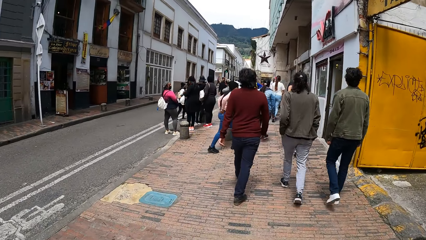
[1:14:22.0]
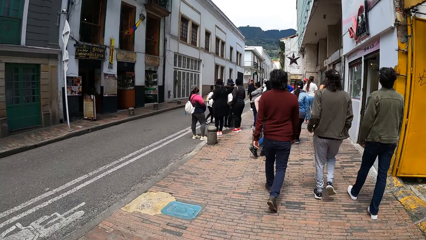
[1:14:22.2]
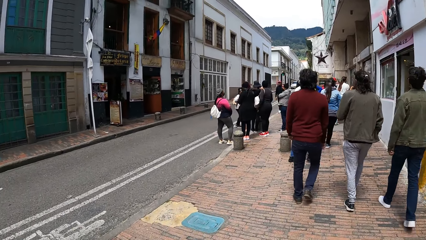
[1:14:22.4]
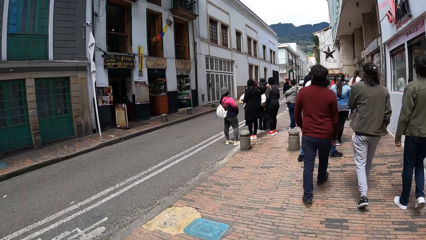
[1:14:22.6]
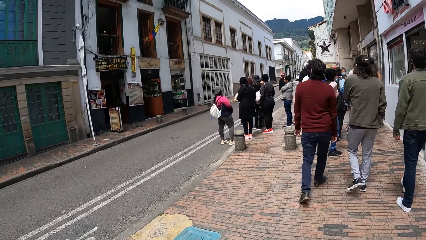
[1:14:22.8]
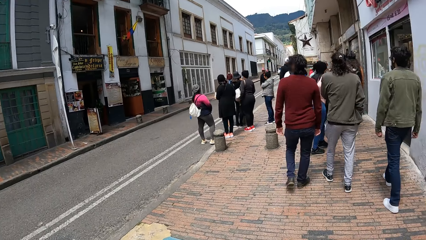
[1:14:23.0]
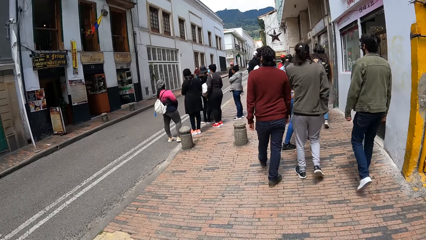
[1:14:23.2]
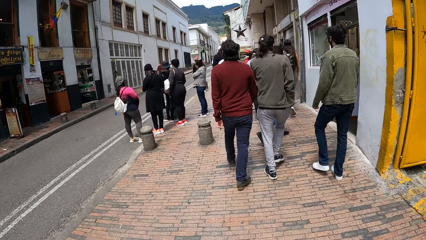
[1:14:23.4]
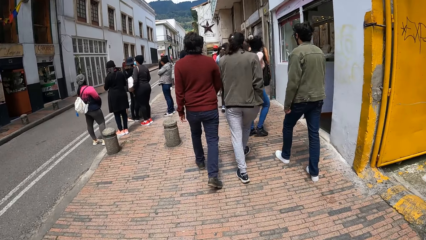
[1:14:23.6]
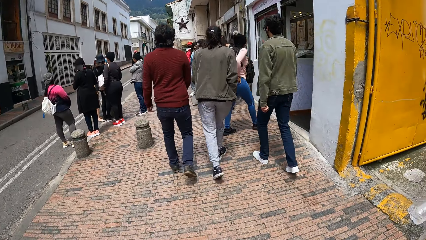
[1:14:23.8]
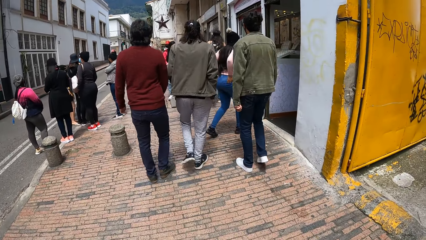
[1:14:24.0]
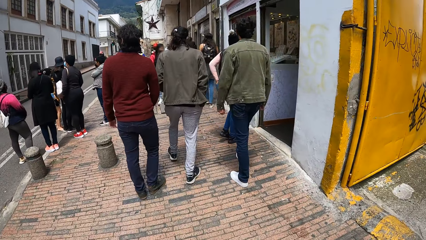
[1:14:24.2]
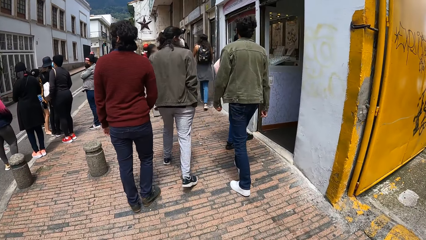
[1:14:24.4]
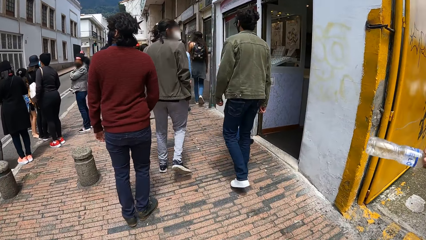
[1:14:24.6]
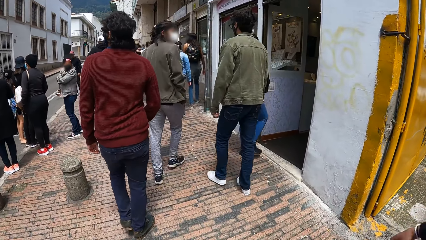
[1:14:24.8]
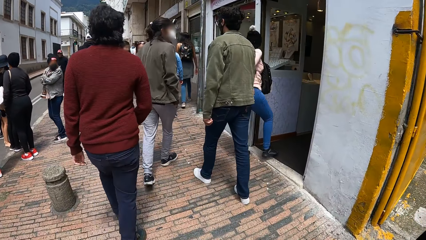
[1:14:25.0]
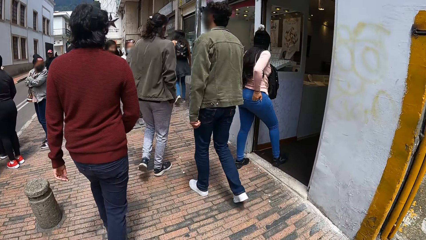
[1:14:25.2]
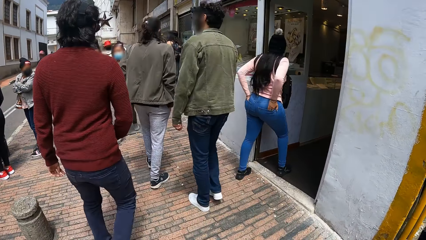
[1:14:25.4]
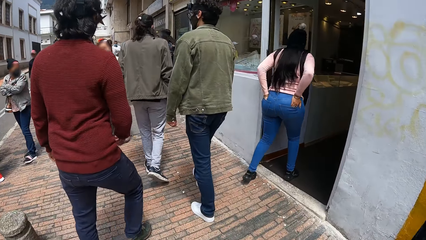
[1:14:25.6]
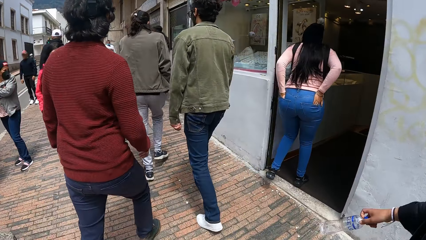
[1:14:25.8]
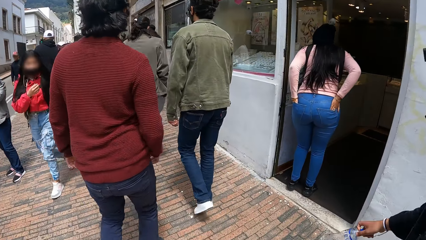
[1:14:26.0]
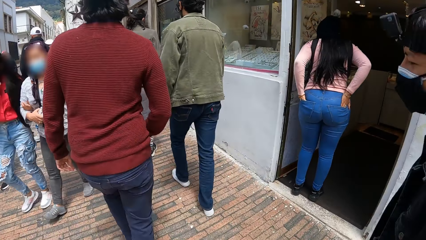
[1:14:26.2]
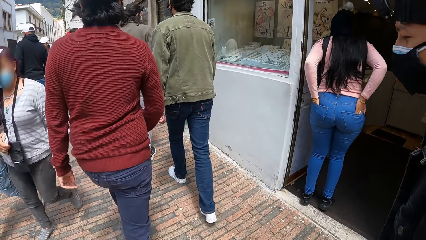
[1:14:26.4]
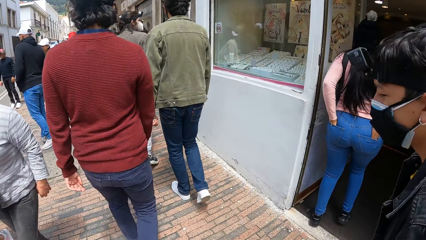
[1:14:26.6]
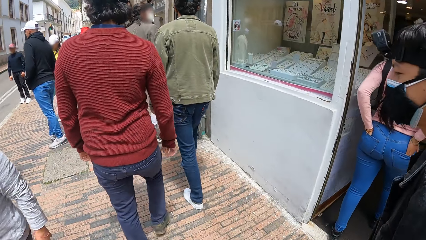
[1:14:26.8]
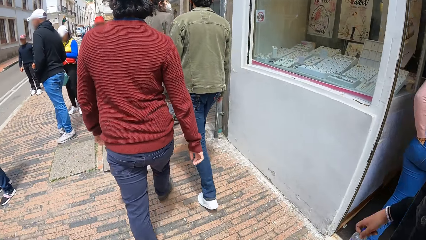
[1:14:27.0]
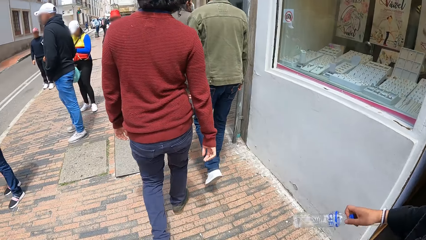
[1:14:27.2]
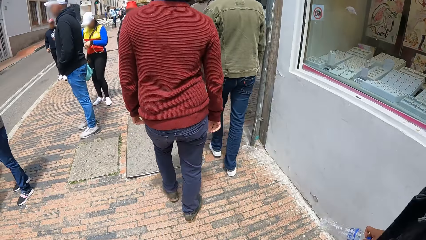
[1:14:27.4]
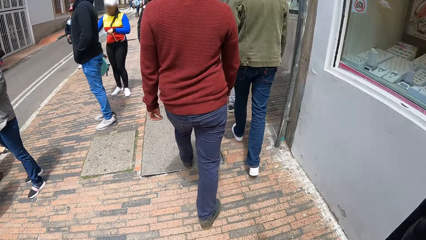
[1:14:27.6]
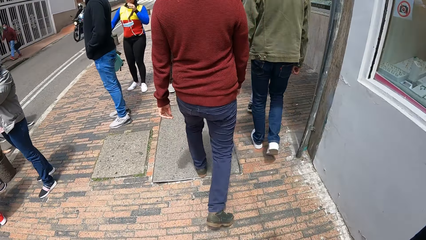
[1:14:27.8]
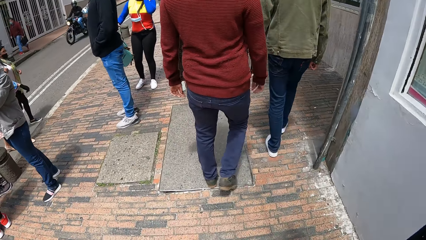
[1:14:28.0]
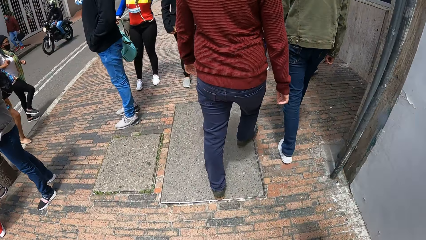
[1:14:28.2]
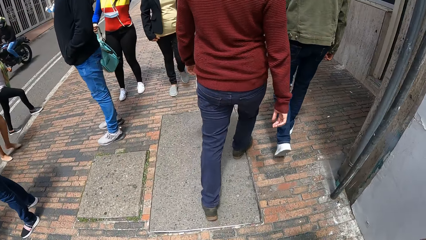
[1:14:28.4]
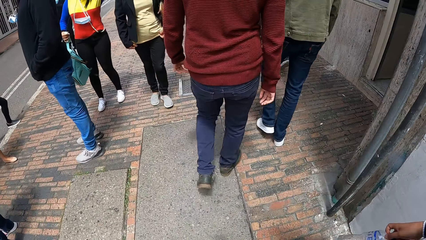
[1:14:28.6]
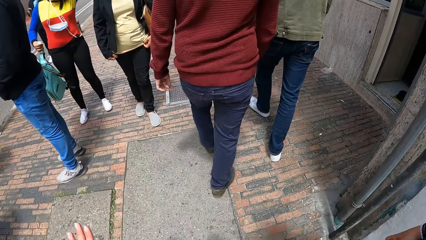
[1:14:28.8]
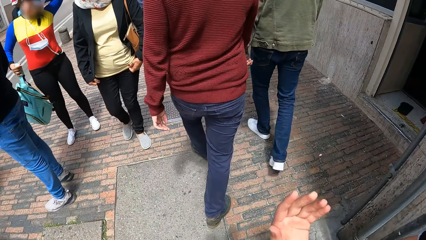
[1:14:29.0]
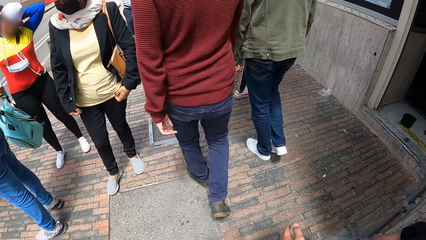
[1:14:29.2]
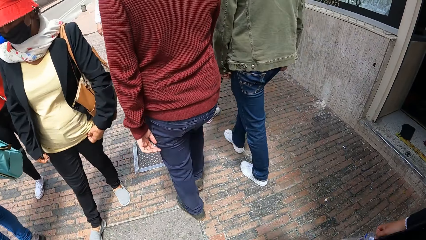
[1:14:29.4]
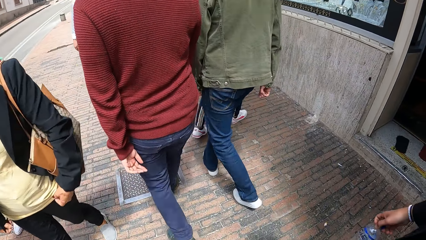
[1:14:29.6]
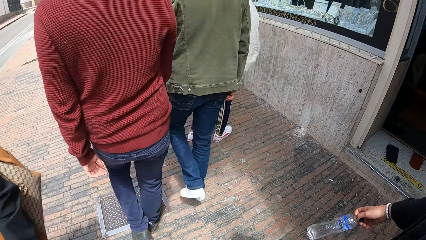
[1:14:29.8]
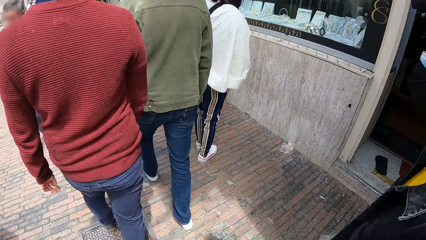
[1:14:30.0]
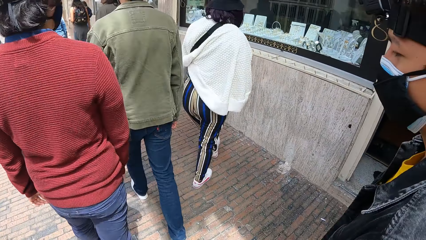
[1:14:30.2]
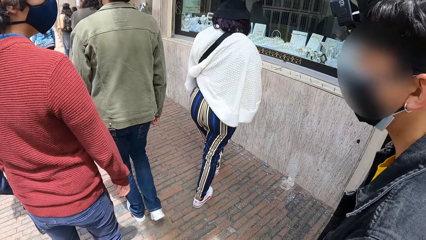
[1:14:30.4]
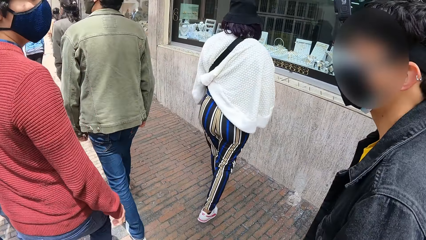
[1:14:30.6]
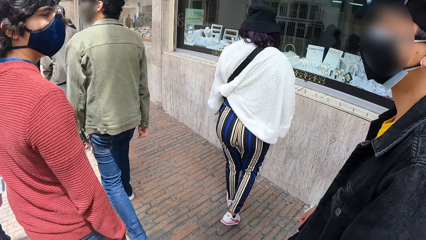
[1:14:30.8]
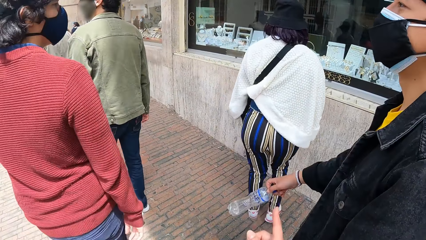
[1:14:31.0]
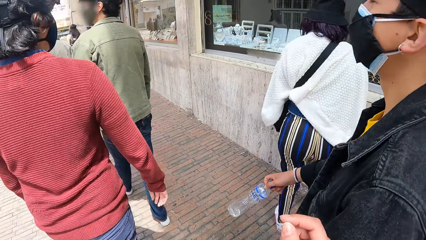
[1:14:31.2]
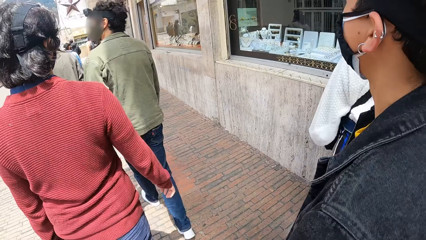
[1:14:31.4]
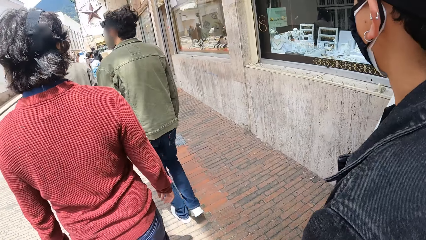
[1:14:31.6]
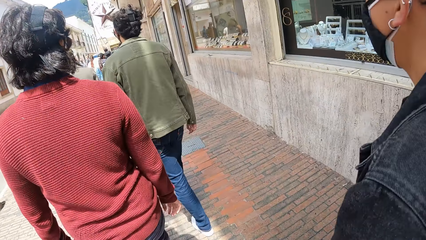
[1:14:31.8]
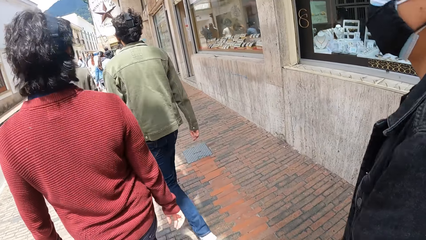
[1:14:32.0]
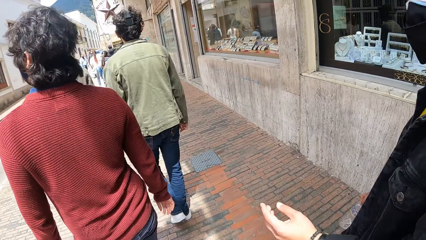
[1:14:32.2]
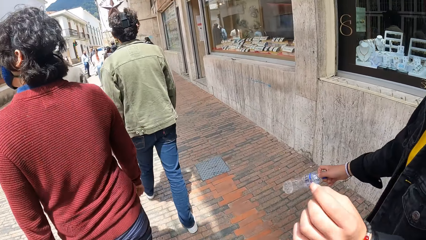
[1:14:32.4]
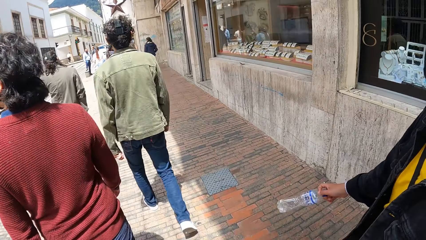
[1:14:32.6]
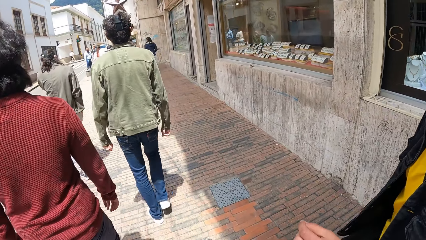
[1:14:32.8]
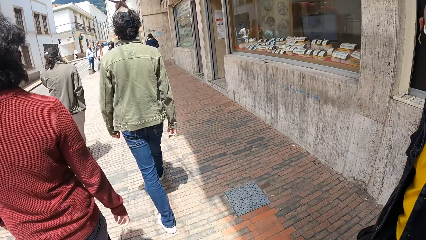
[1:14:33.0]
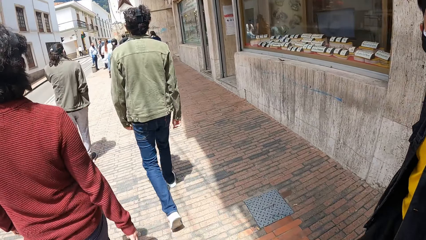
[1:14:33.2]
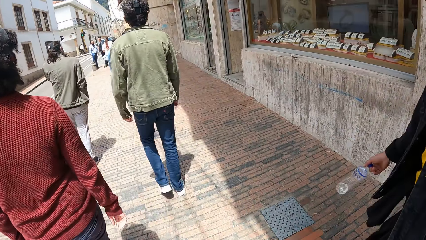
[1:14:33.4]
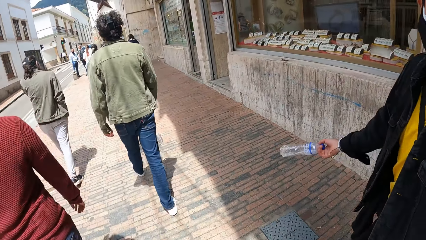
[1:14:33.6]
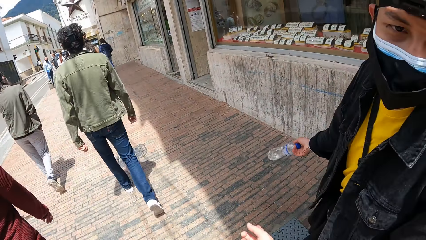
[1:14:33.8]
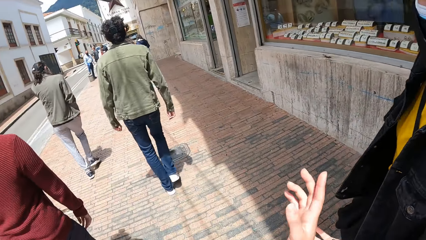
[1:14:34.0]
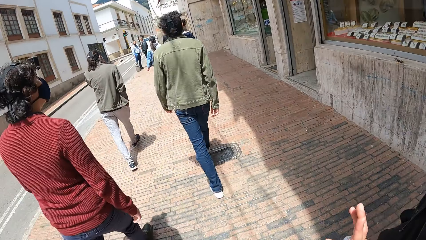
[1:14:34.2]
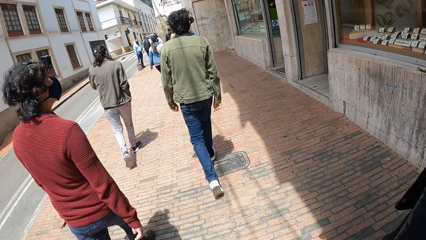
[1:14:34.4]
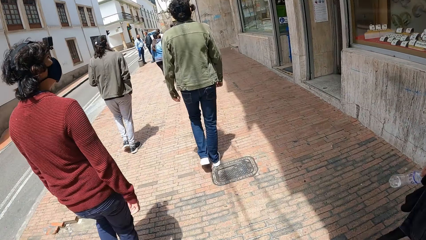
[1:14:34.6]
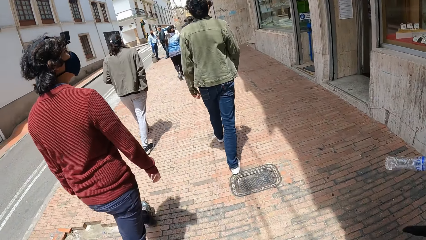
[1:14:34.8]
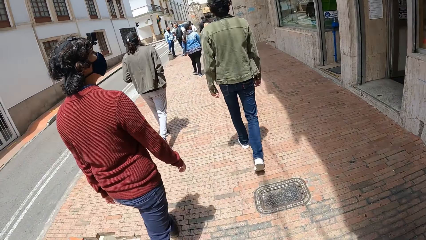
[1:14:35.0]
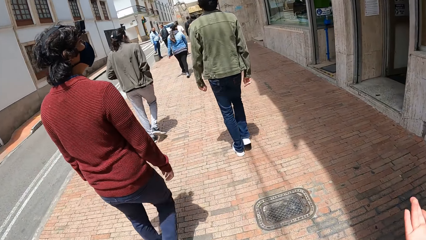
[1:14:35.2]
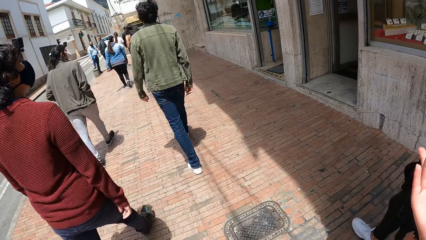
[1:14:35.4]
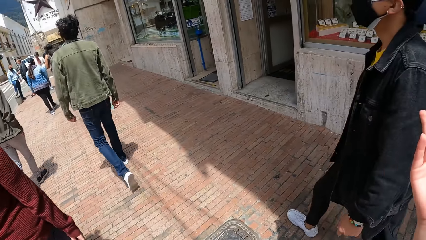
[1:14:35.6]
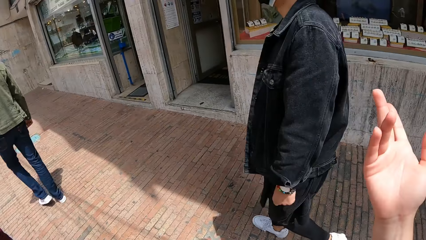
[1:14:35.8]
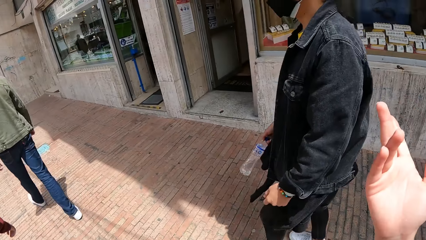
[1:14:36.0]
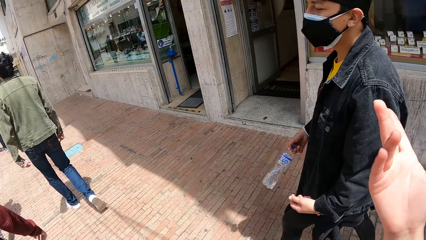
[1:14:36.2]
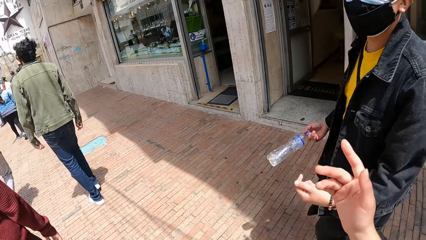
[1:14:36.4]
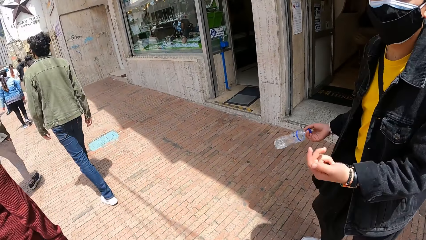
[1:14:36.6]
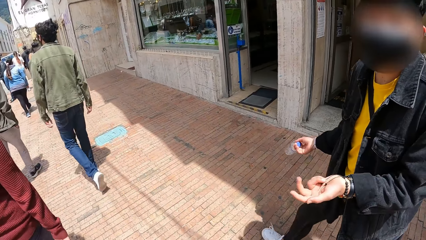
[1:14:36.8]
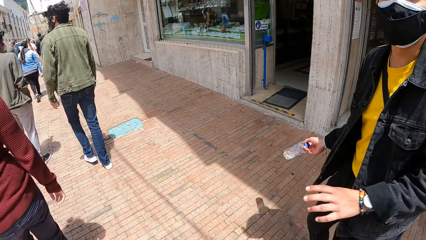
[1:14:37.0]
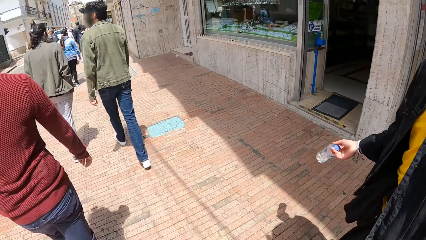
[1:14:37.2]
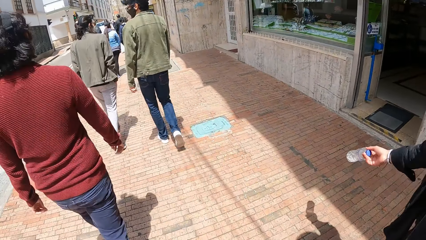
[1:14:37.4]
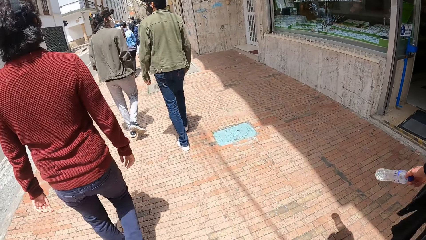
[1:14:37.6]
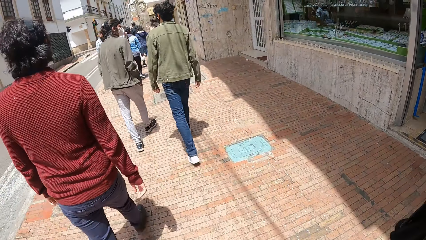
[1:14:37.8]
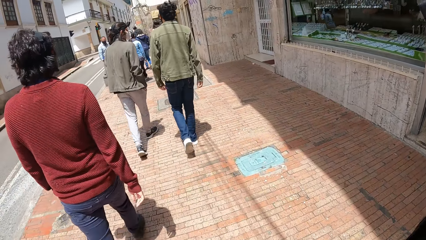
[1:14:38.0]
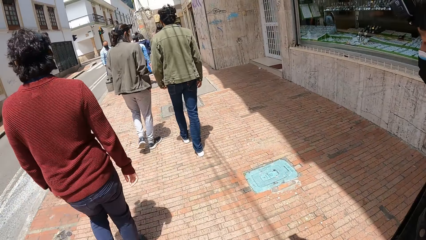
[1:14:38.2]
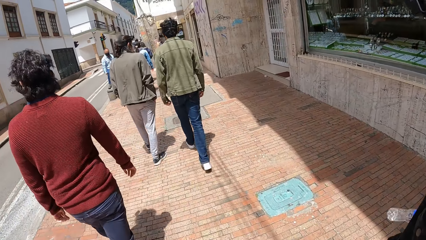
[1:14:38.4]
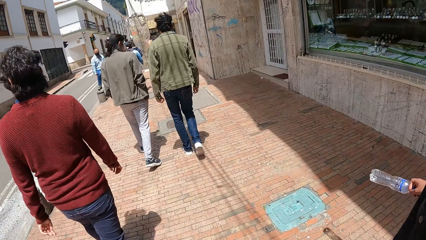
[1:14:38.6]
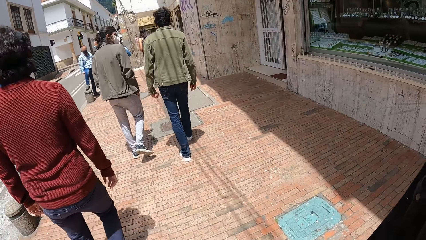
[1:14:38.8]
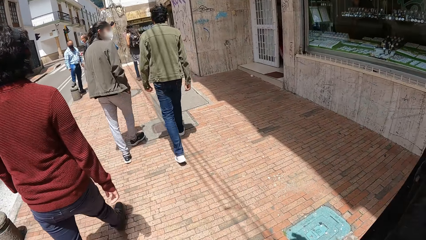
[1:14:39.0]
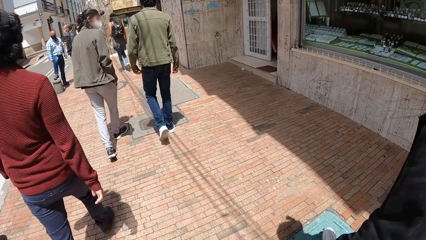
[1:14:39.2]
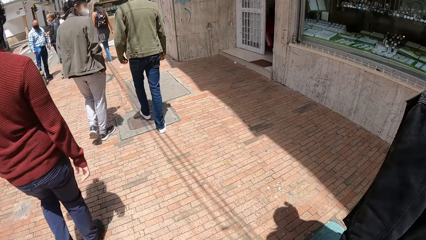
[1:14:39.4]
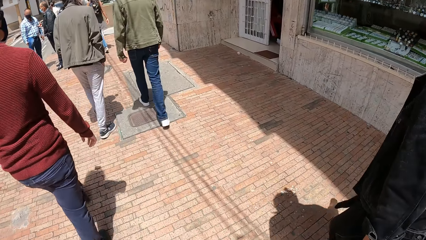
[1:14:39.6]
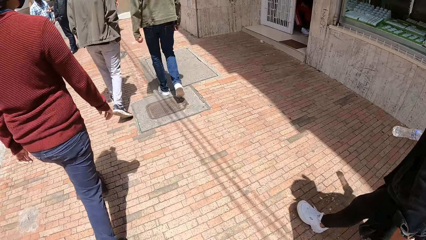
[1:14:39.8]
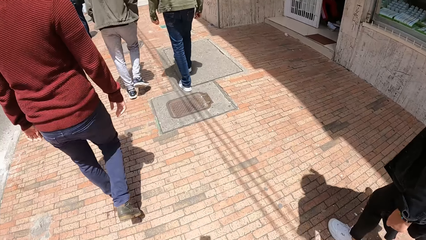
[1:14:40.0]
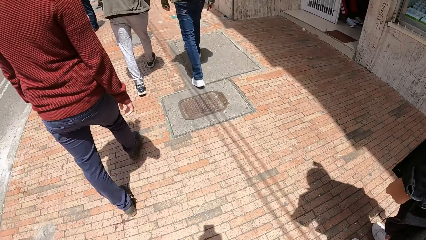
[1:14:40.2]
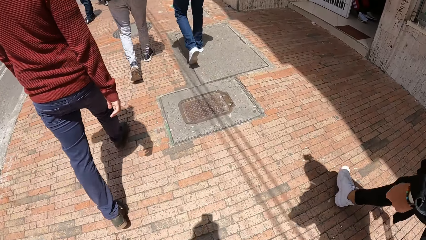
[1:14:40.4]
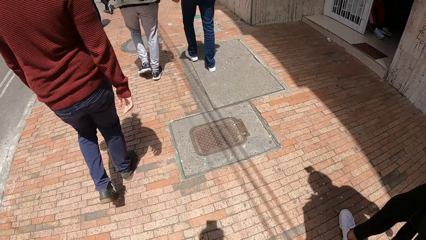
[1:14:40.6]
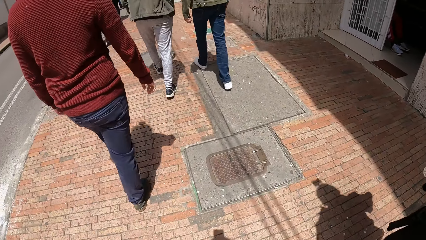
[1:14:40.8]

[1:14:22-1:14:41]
A man slows down. Another man walks along. A bike rides past the camera wearer. The other man turns a little. The camera wearer moves the right hand. The first man walks along.
